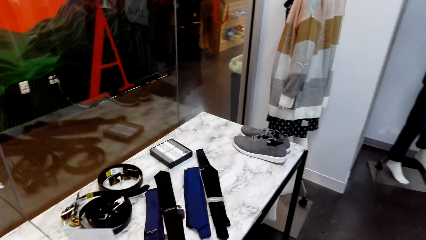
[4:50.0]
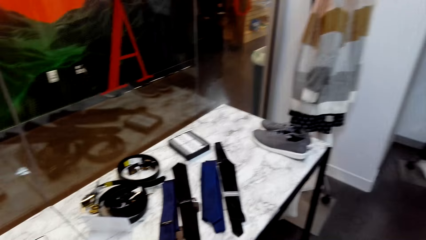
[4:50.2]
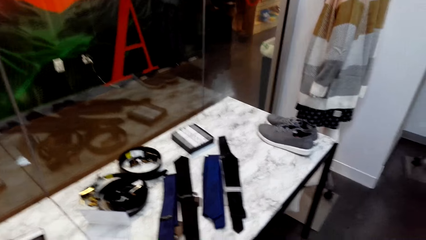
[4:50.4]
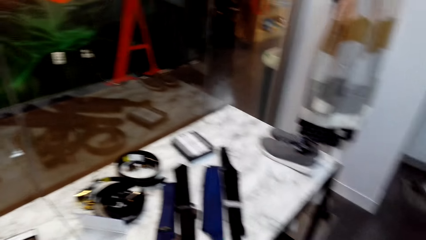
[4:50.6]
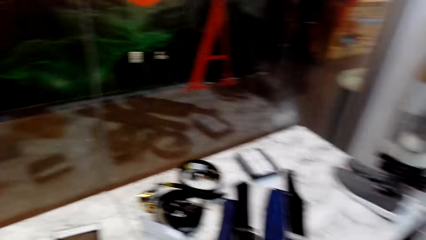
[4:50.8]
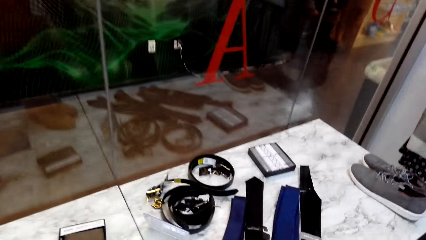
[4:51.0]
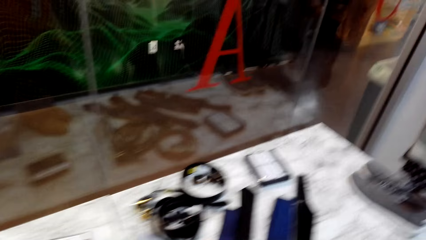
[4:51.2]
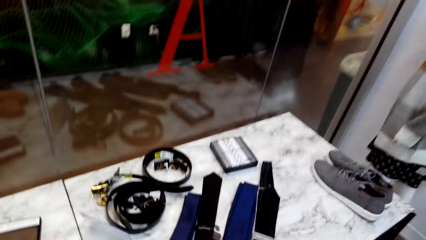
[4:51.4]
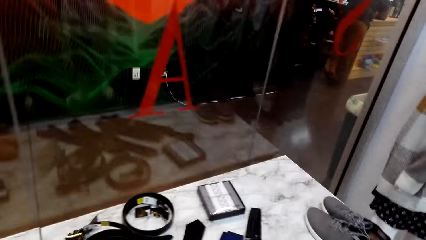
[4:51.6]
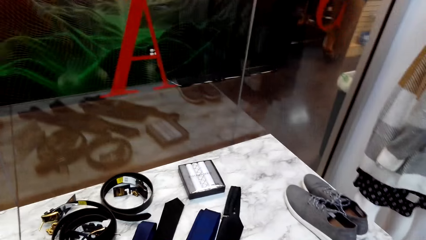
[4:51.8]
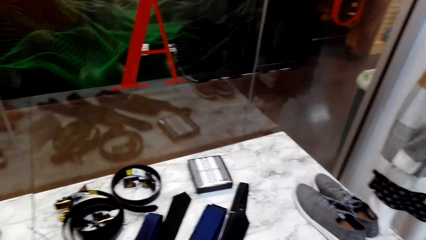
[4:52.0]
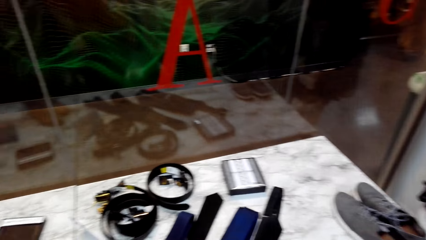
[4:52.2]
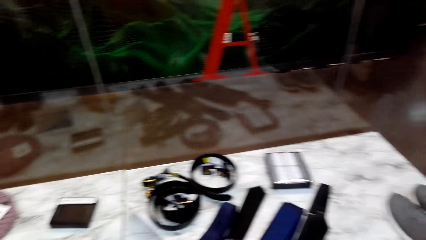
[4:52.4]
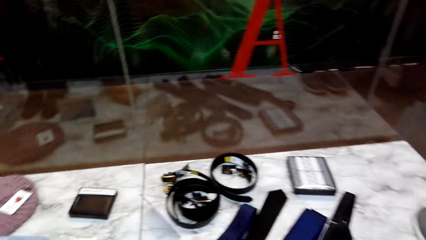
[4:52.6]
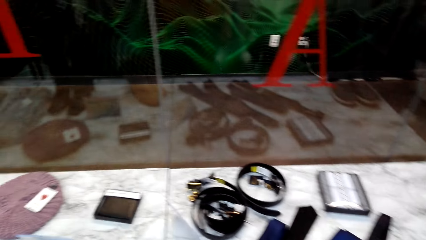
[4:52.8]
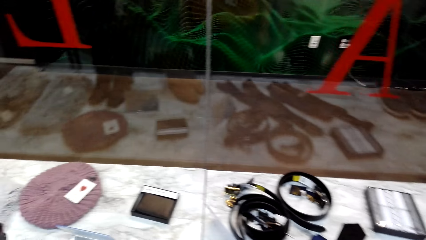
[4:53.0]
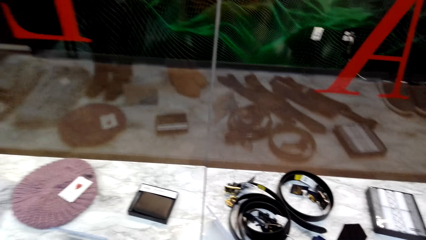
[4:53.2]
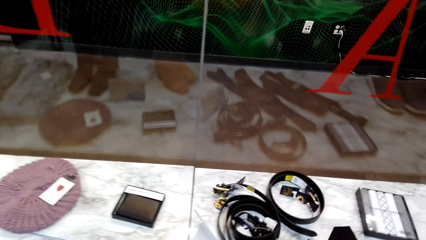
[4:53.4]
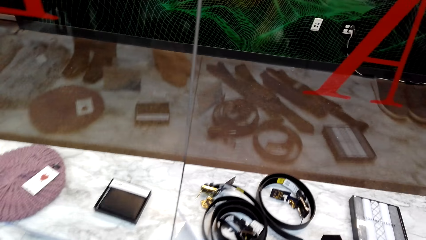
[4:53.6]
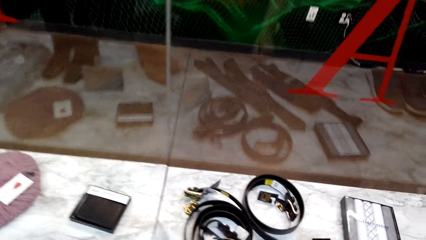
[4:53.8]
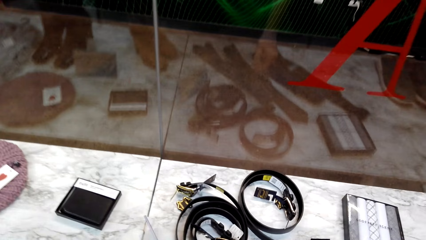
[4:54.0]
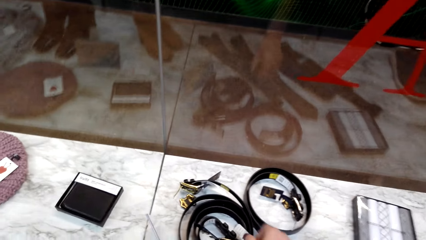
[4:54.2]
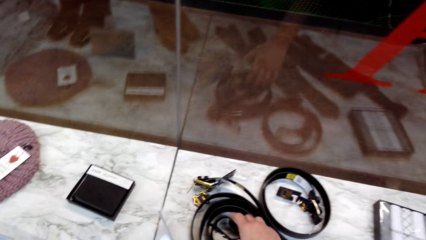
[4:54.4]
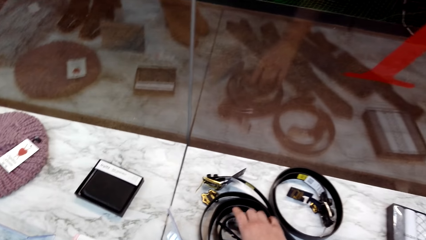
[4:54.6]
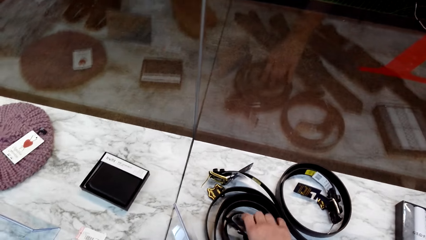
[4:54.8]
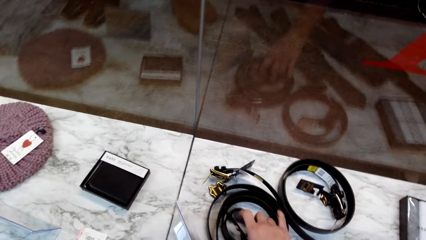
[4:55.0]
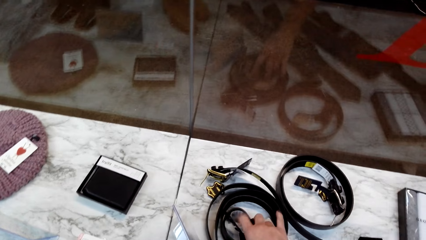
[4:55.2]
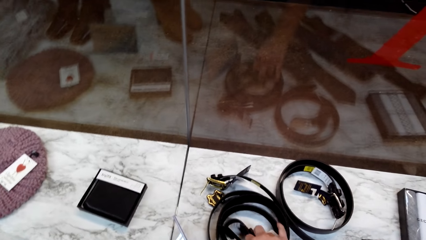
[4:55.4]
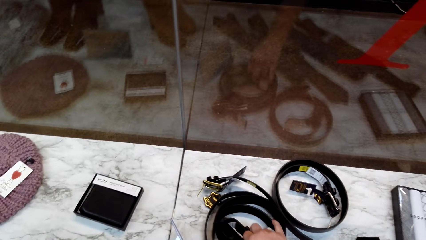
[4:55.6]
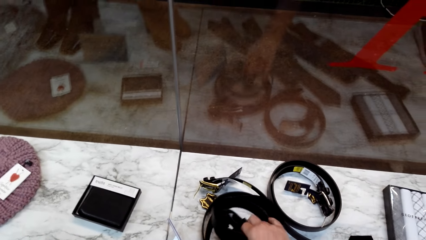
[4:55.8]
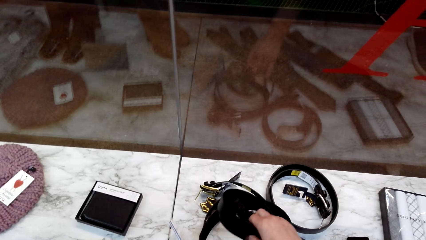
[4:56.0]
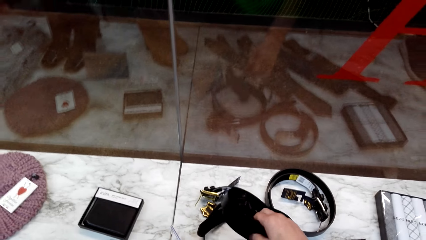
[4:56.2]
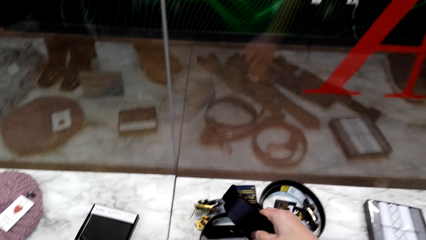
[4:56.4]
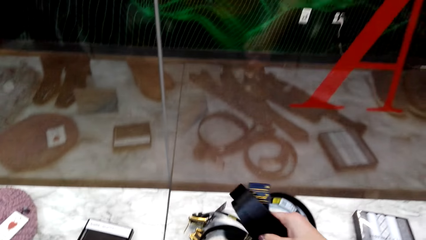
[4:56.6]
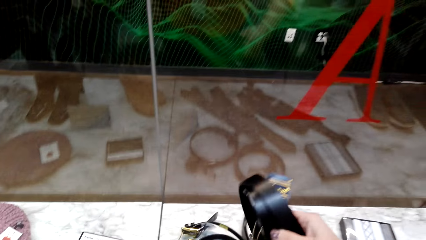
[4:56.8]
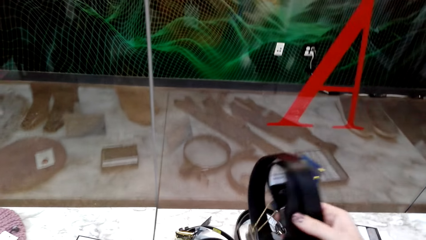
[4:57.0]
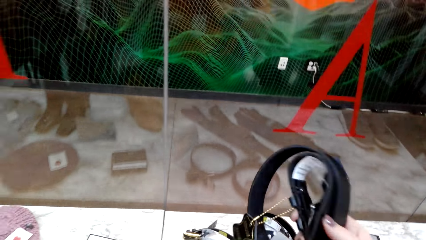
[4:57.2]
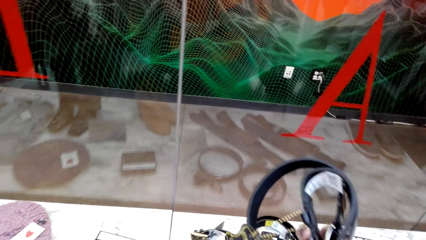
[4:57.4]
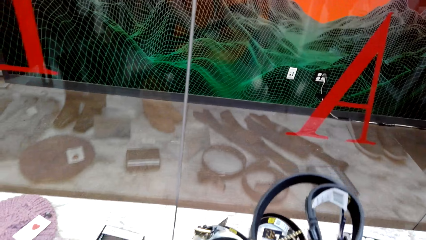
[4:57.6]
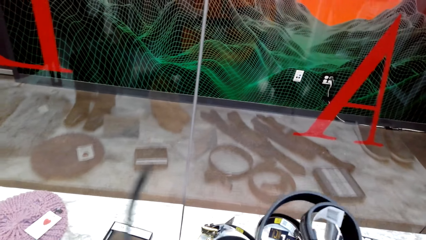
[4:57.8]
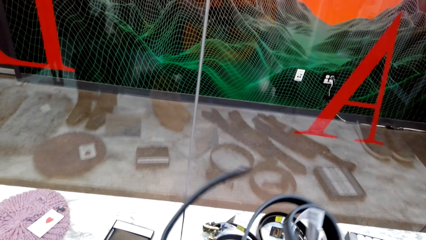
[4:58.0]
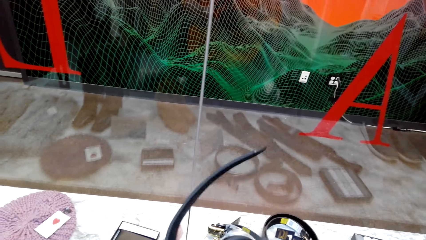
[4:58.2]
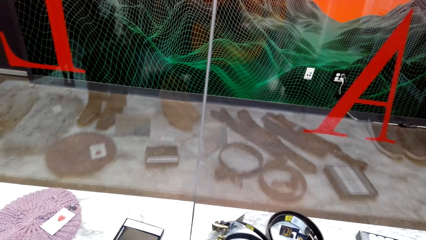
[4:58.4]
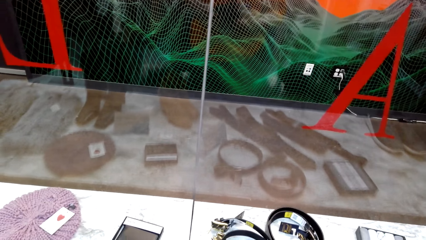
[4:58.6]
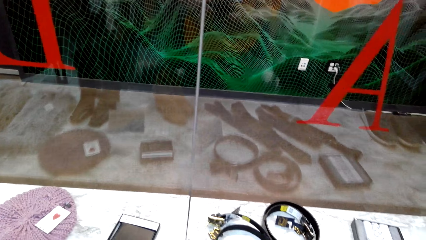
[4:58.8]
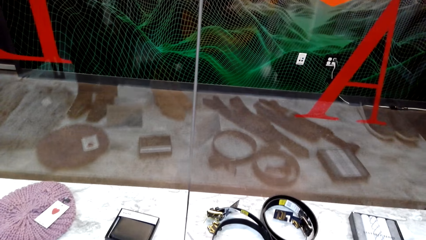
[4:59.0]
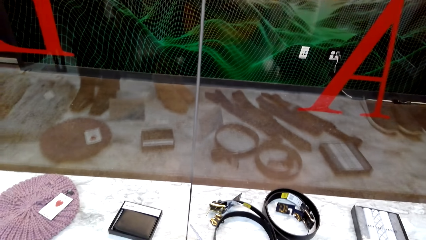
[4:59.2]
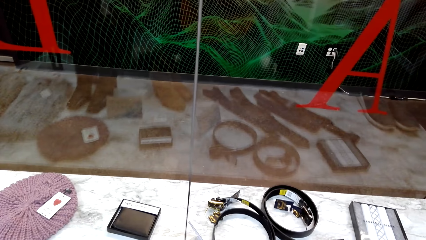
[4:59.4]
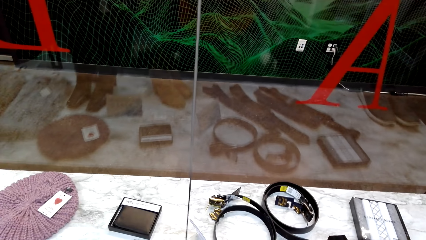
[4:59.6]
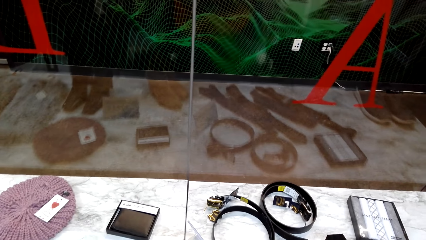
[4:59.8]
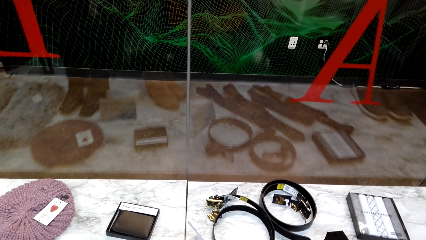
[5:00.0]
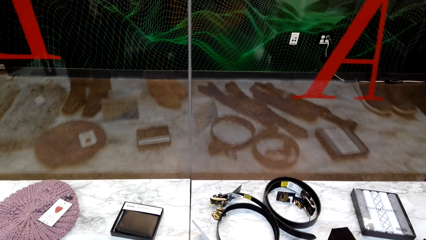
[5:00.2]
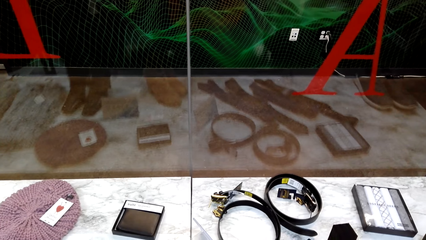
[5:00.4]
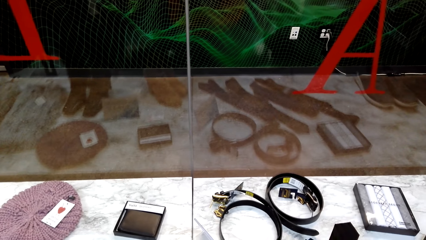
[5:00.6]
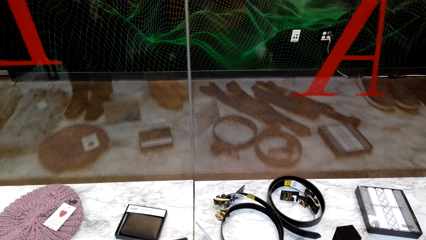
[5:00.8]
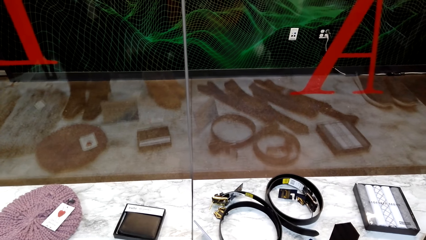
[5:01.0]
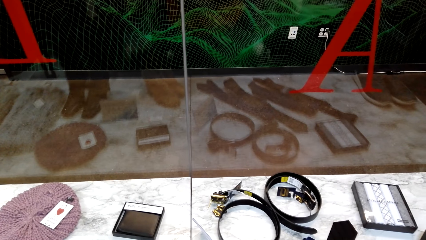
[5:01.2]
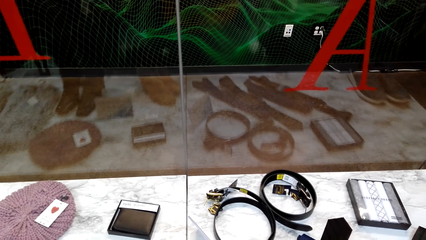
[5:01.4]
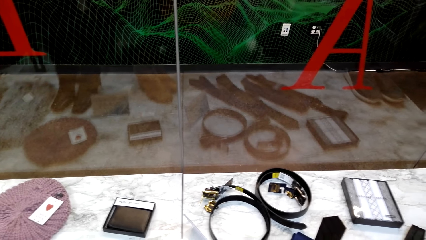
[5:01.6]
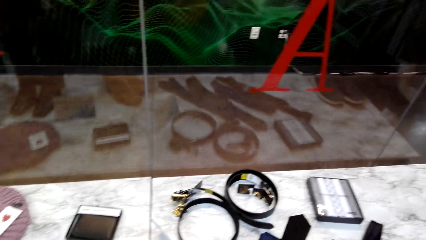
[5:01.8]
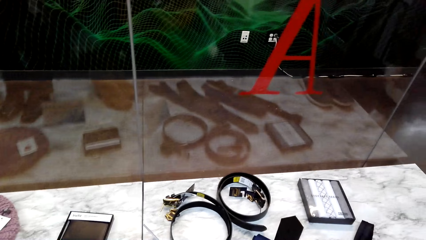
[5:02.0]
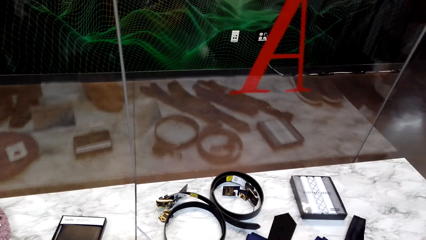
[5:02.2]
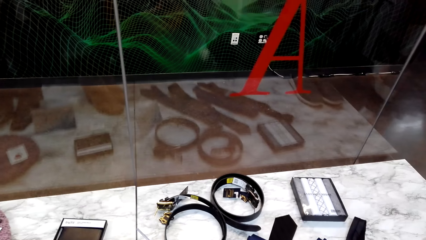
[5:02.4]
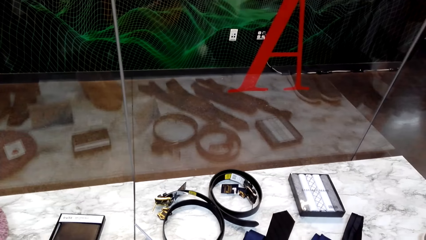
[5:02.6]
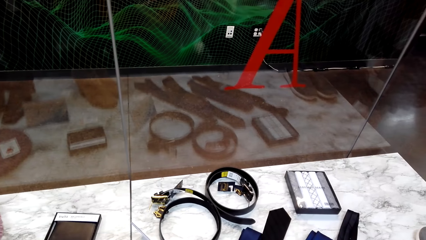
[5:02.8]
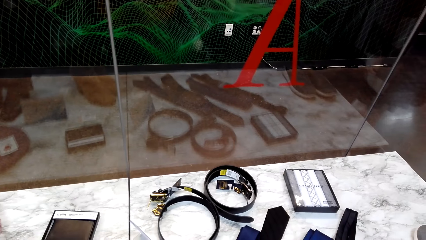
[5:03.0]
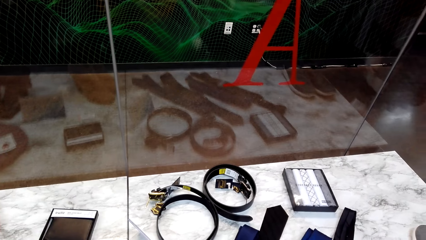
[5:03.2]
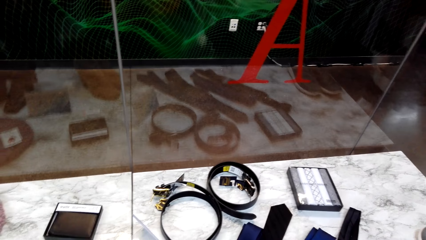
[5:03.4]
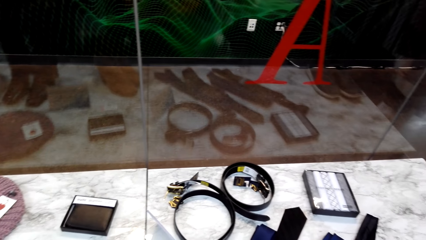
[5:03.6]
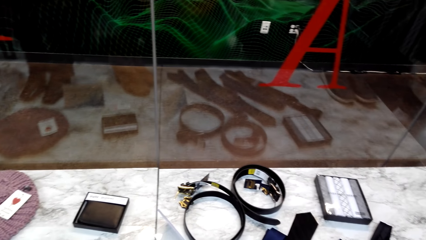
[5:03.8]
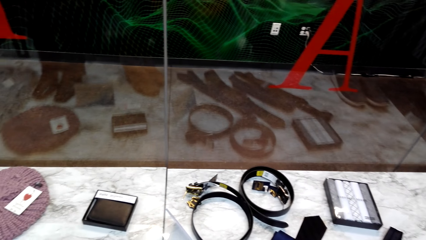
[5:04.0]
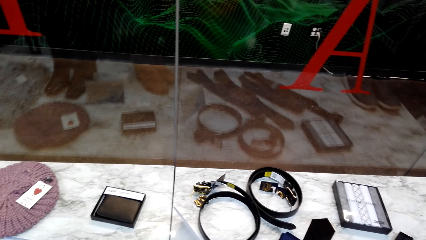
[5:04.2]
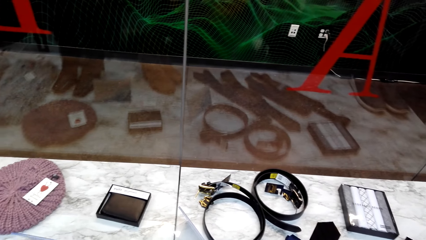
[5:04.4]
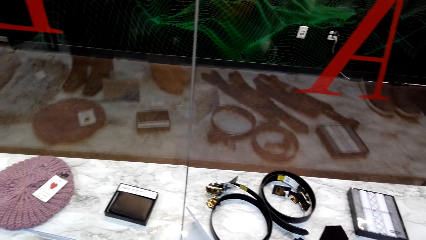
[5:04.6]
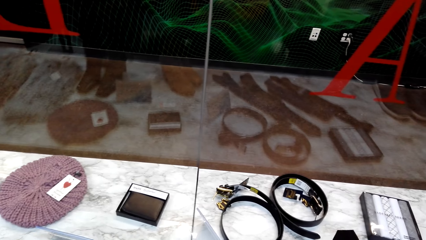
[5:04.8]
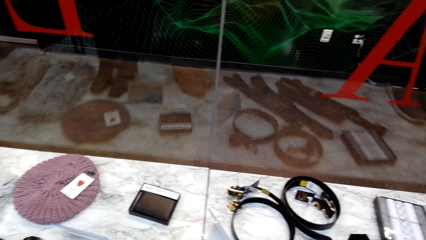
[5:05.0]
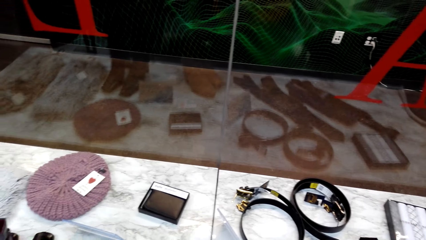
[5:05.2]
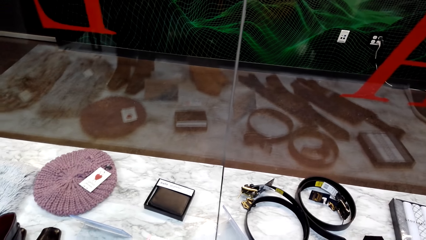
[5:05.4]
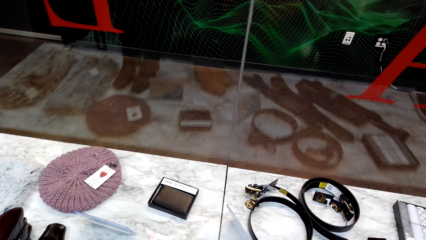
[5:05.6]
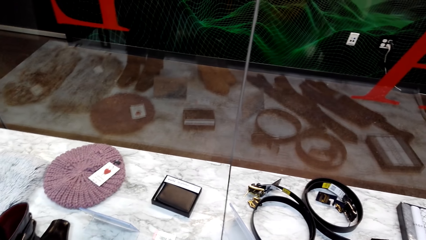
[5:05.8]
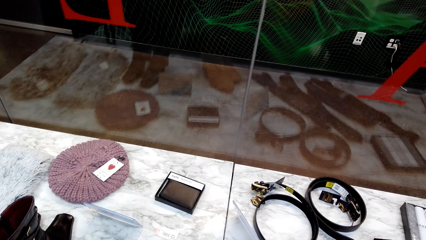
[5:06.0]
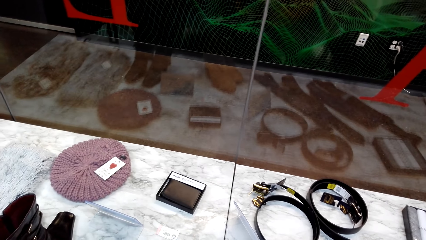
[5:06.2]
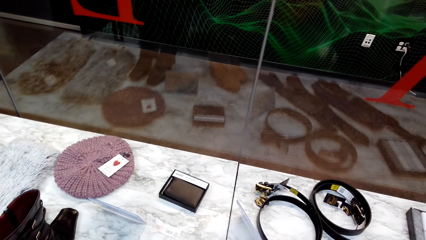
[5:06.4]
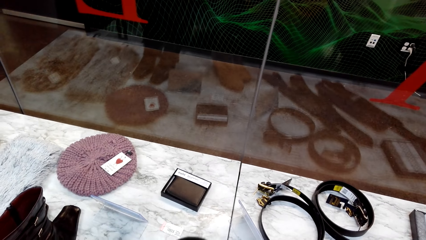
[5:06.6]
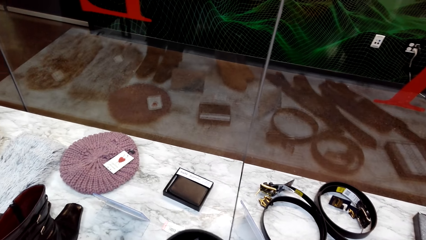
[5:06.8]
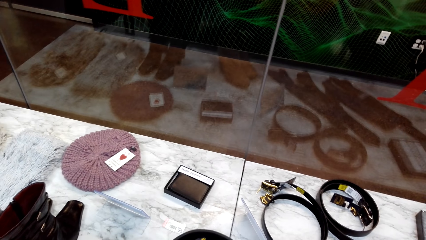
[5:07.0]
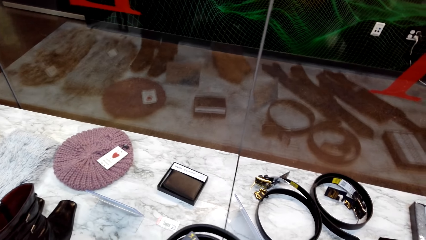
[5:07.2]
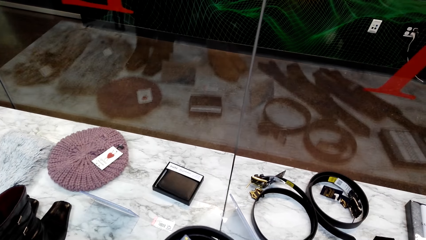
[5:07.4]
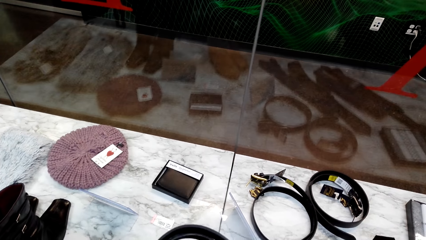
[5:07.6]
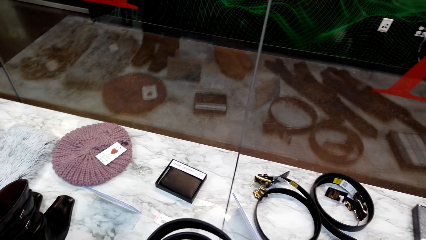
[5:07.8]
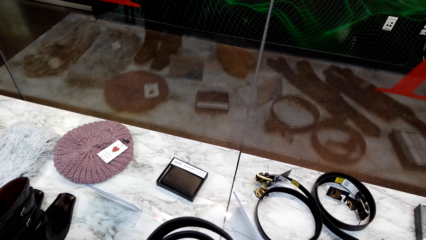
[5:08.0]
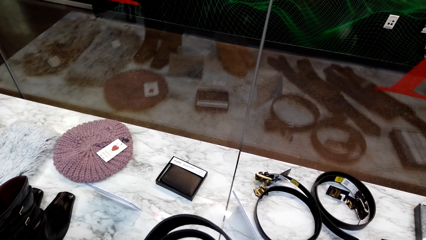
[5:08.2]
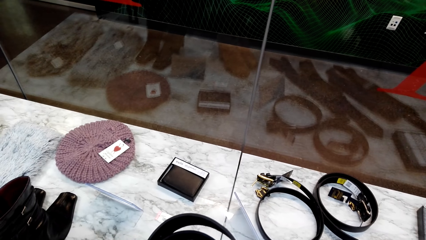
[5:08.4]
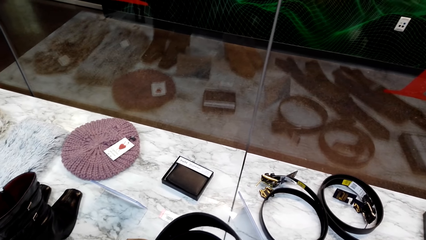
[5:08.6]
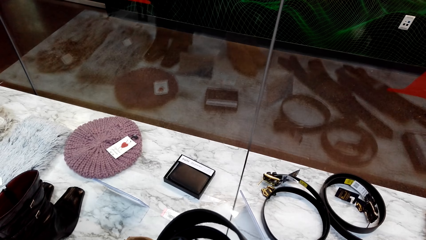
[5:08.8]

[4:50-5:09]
The camera wearer talks to a lady. They walk around the room. They pick up the belt from the table. They examine the belt.
